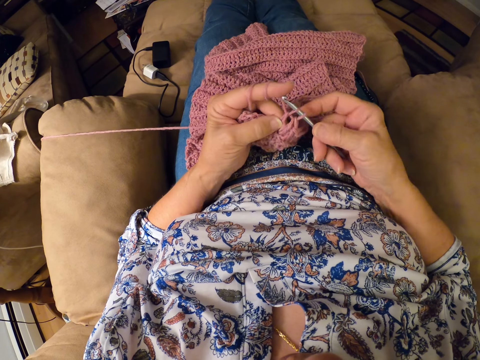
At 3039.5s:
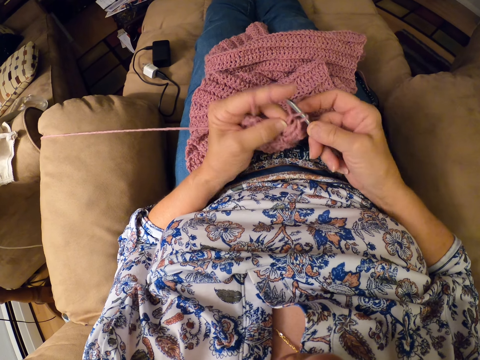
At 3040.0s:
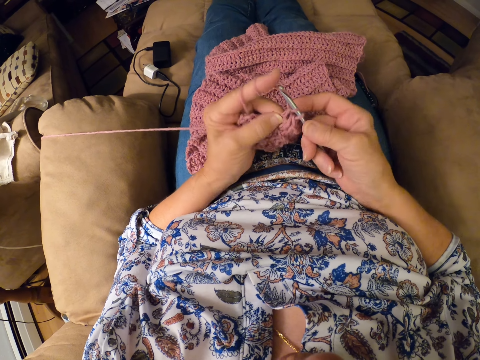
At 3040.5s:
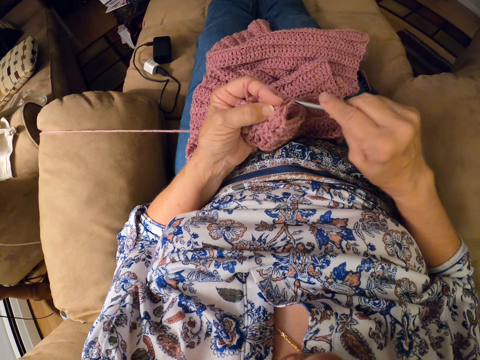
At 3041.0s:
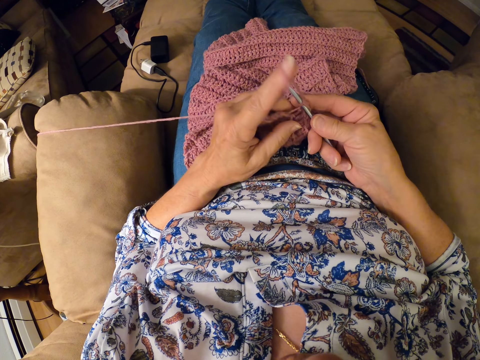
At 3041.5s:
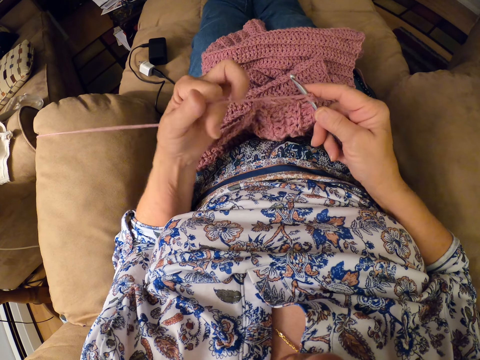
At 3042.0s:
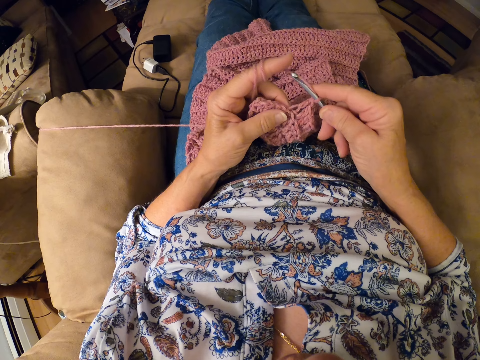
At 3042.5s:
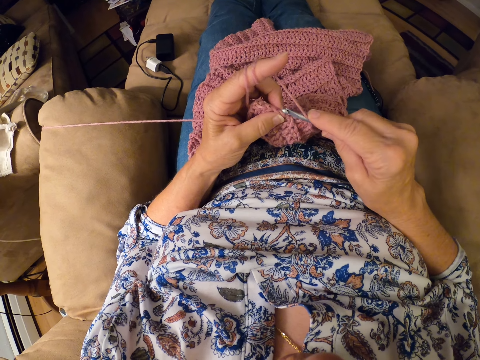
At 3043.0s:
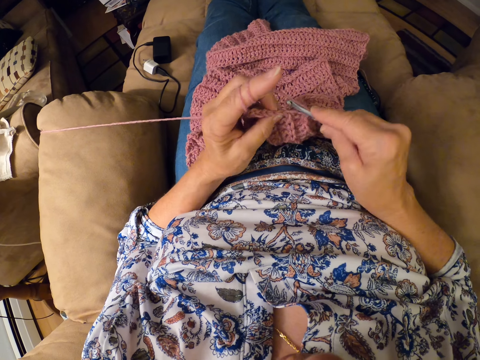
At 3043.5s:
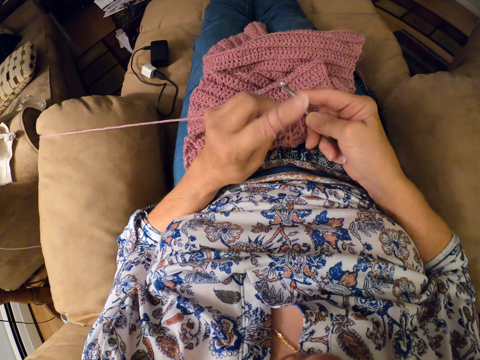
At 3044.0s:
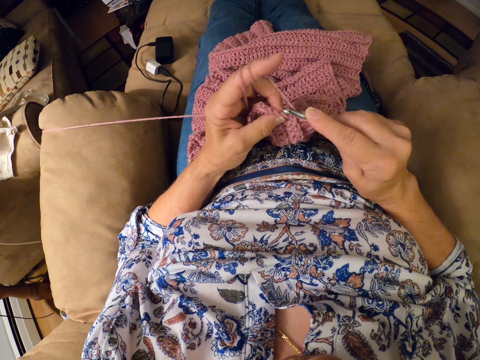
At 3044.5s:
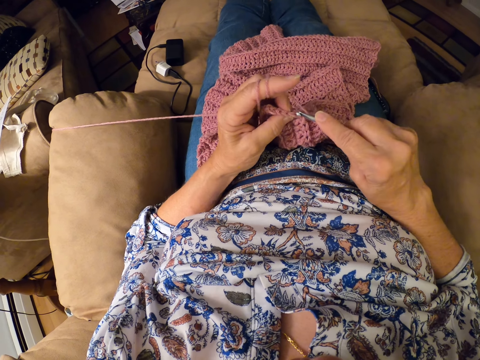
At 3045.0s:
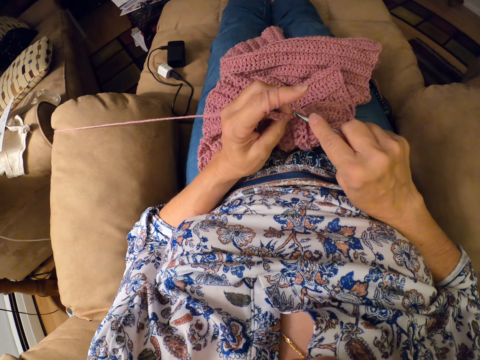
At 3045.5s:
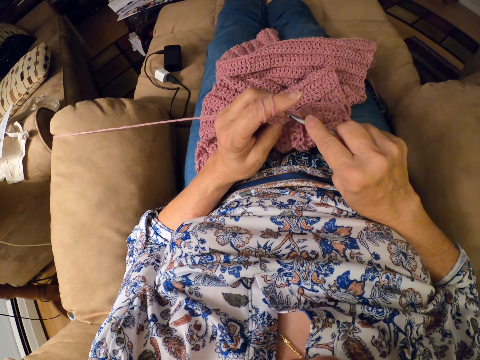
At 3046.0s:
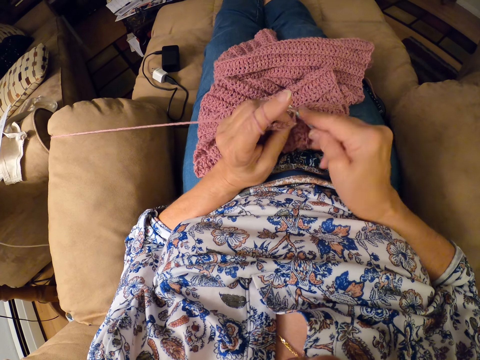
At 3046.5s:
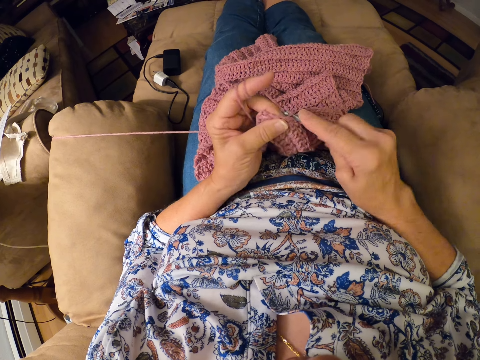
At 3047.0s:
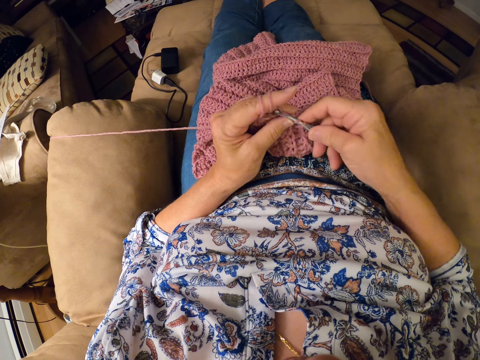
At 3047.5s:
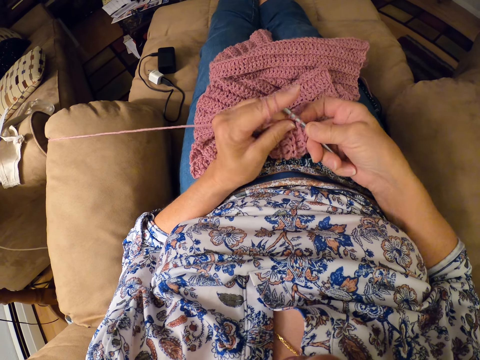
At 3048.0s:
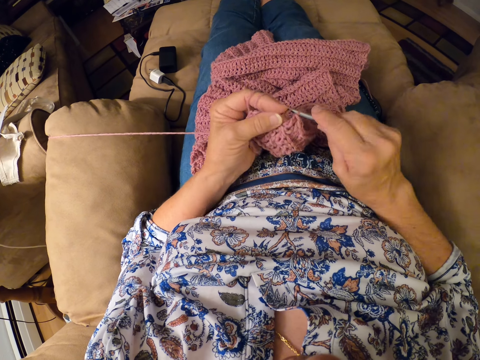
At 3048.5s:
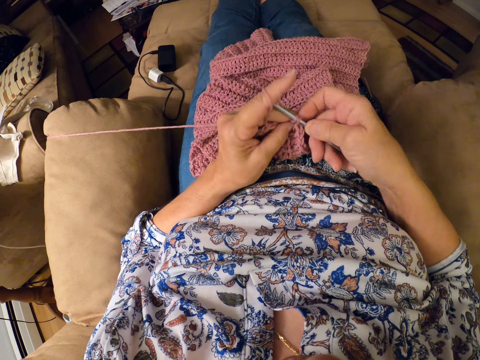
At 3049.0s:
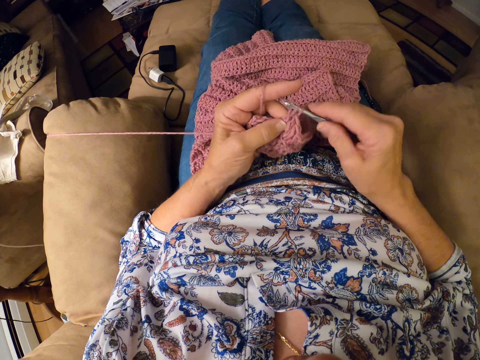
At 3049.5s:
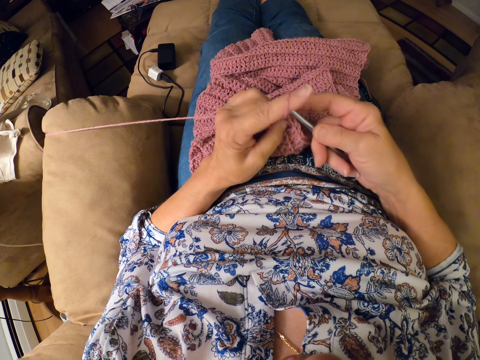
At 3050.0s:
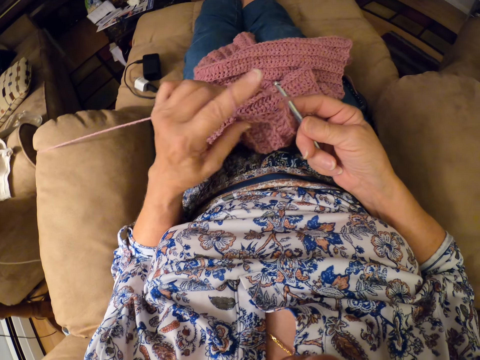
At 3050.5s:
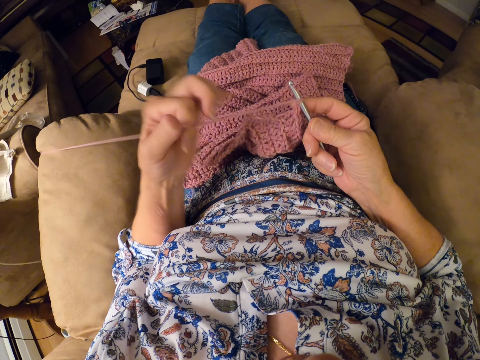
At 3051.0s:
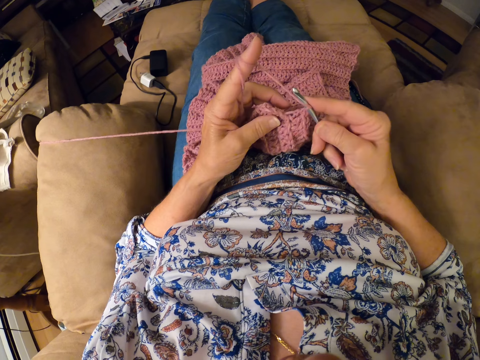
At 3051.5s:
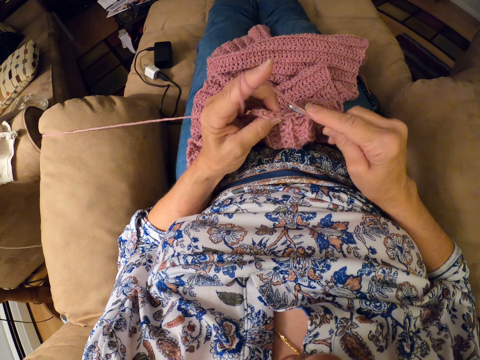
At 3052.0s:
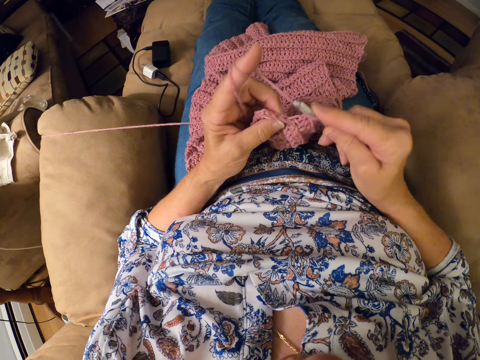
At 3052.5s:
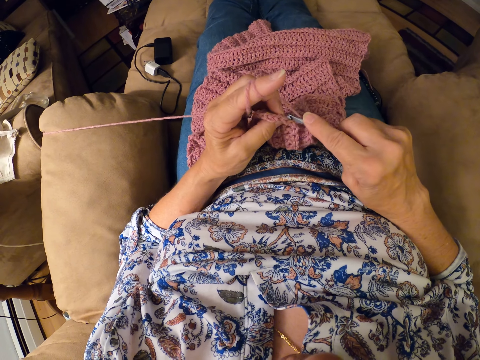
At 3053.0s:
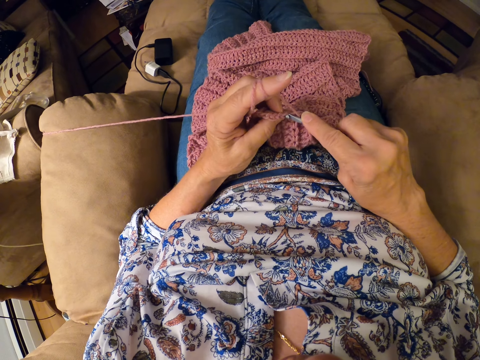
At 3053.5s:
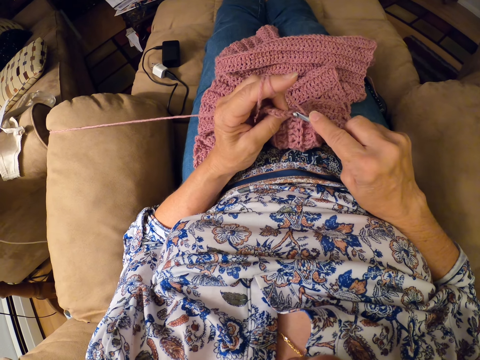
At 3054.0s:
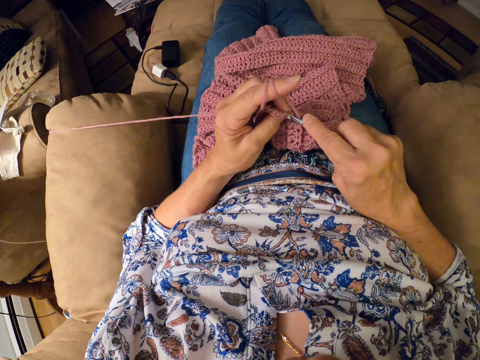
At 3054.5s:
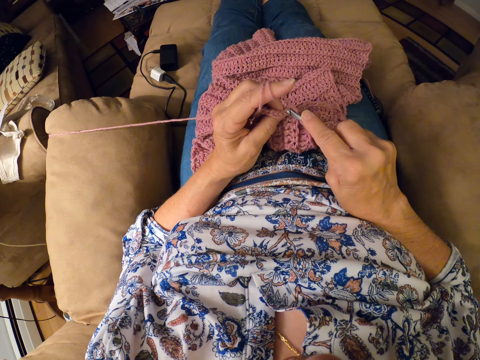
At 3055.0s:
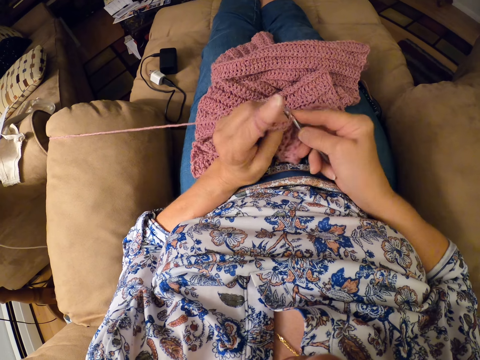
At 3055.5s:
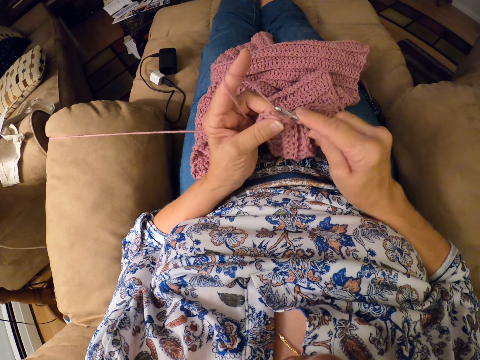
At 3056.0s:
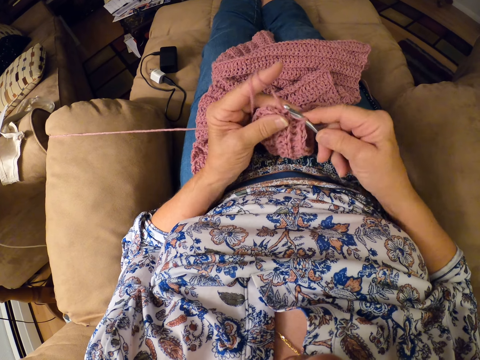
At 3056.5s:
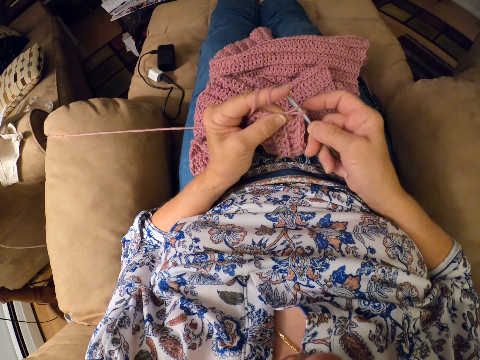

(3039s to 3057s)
The camera wearer adjusts the thread. They knit the garment. They adjust the thread. They knit the garment.

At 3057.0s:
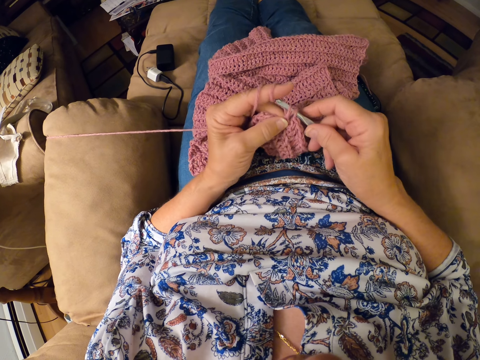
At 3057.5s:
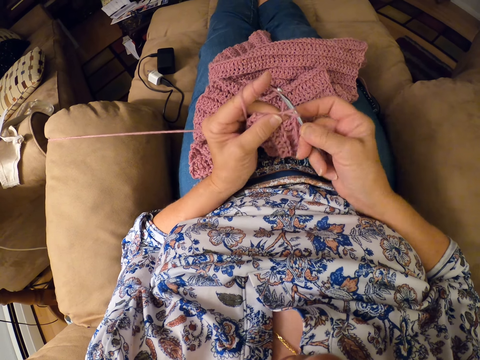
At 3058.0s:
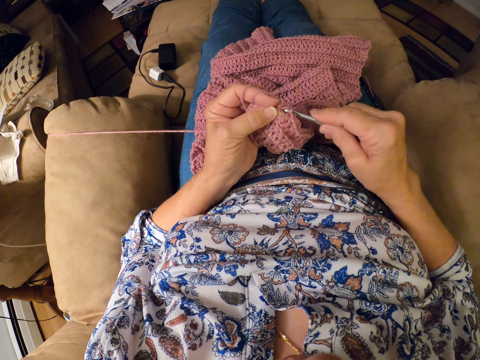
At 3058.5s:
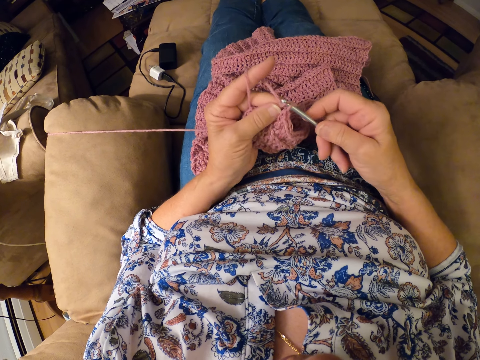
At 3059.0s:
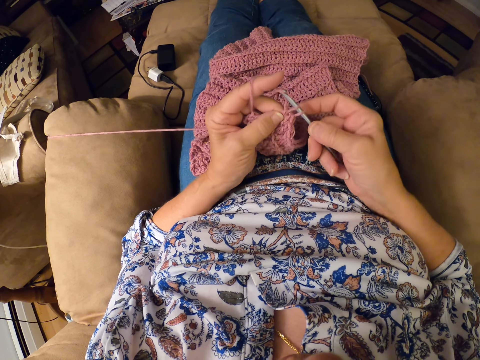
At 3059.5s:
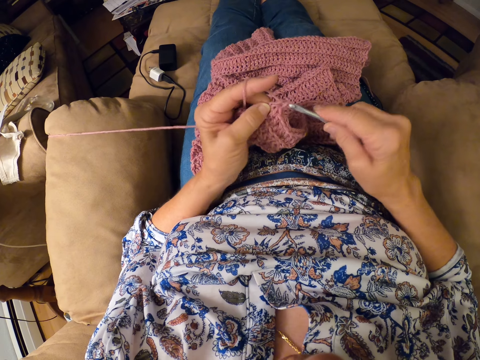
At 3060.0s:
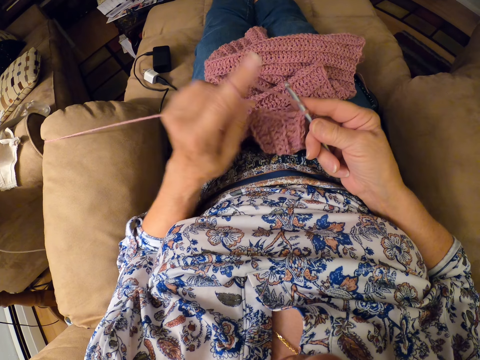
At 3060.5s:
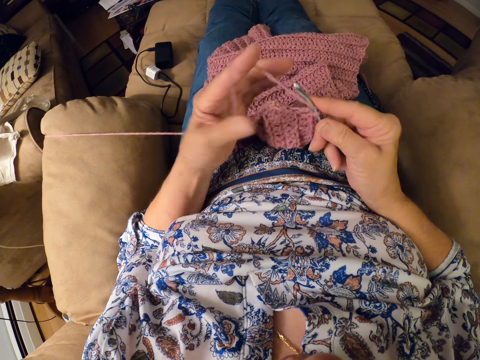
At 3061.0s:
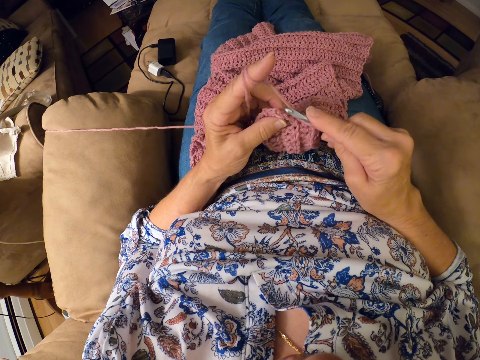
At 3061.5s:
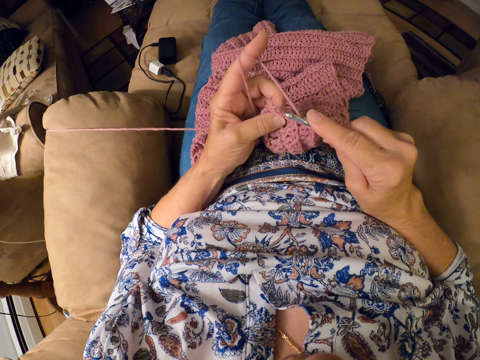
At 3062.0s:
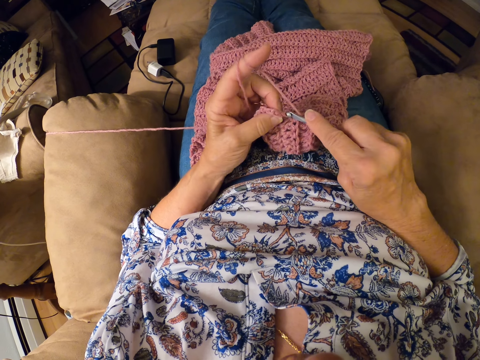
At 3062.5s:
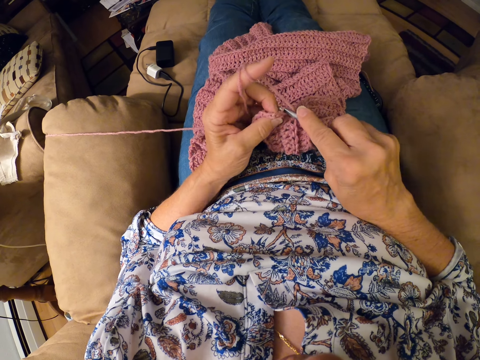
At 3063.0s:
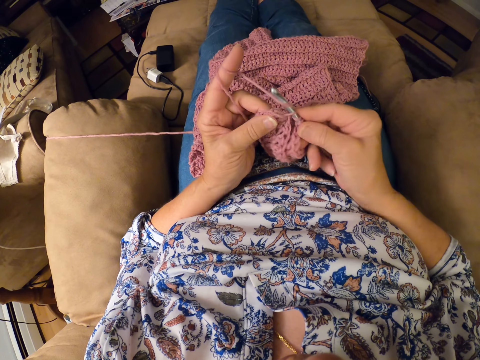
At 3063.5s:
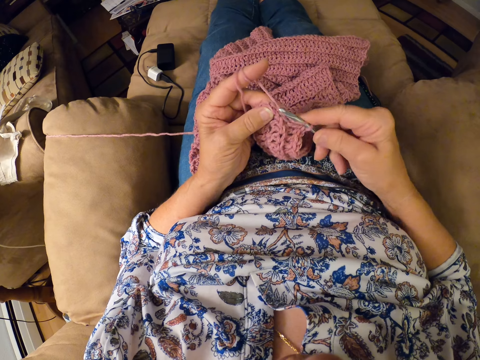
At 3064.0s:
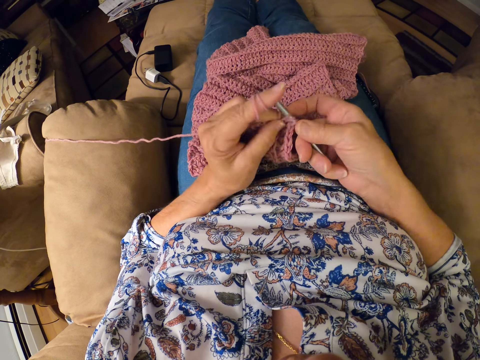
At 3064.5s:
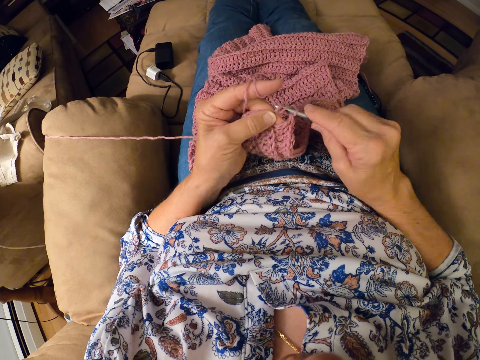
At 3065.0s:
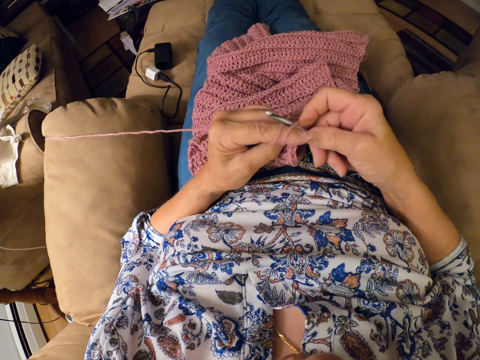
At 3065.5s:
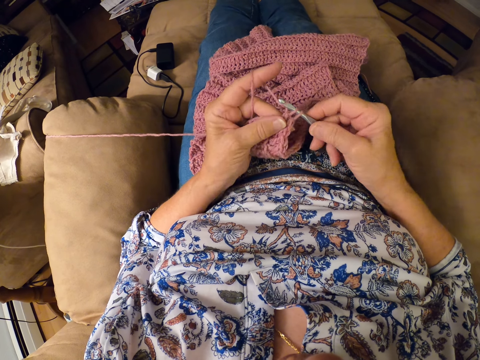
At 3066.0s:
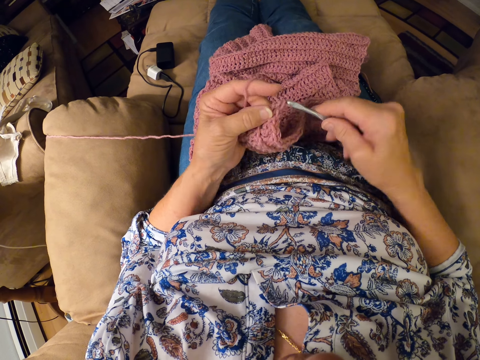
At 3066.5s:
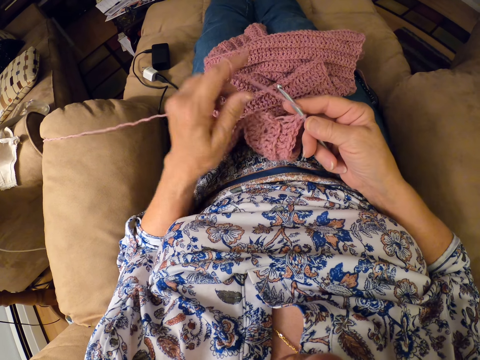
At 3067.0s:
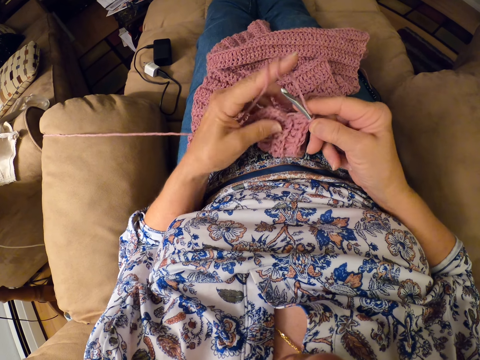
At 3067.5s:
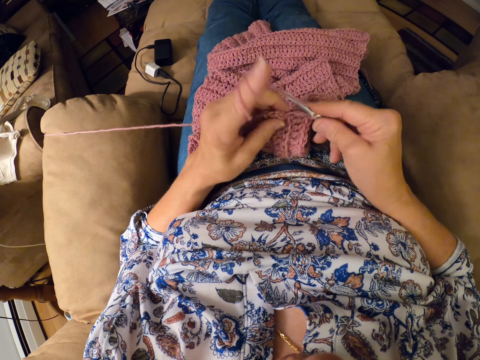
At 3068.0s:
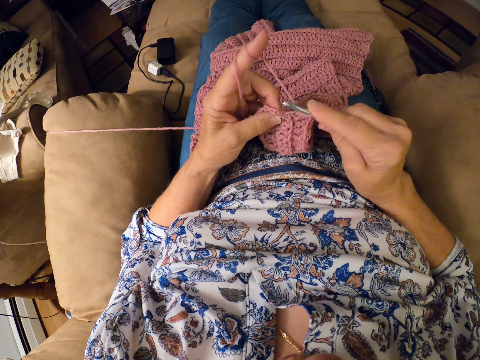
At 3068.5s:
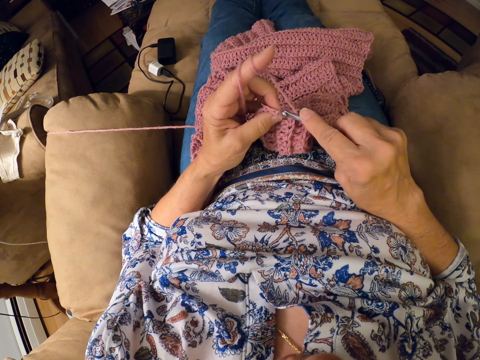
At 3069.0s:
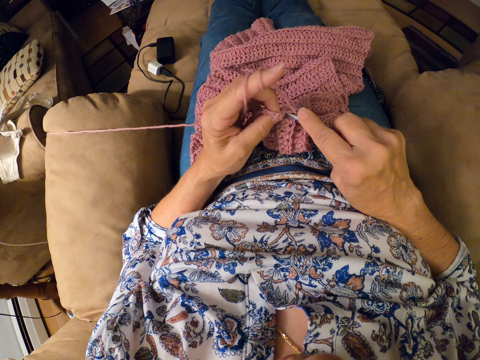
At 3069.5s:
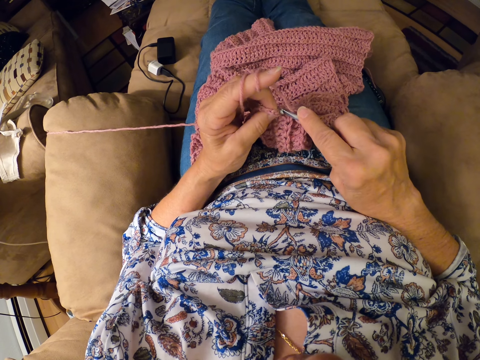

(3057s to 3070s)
The camera wearer adjusts the thread. They knit the garment. They adjust the thread. They knit the garment.
